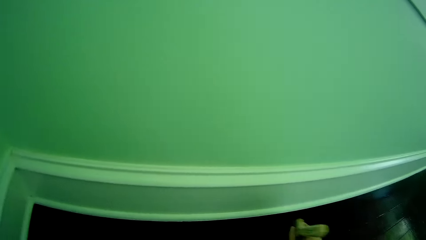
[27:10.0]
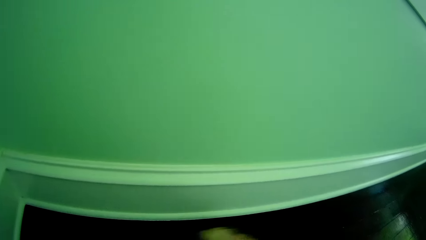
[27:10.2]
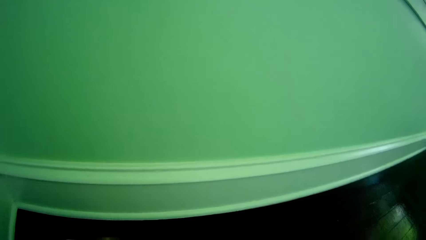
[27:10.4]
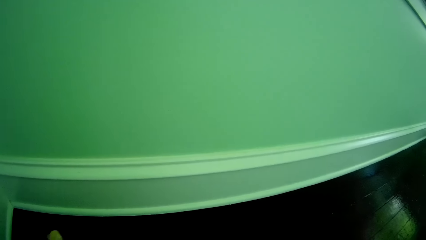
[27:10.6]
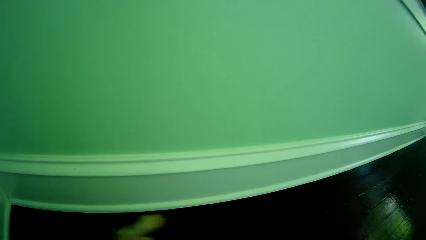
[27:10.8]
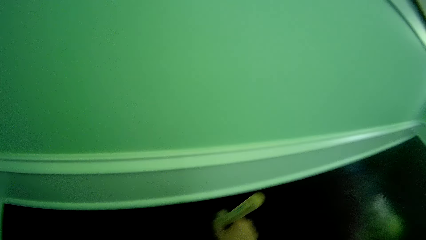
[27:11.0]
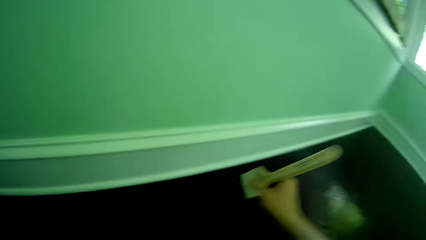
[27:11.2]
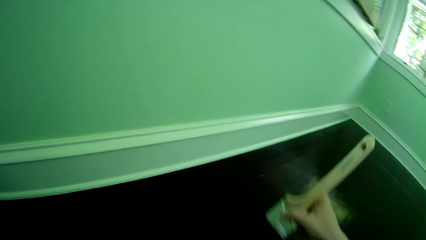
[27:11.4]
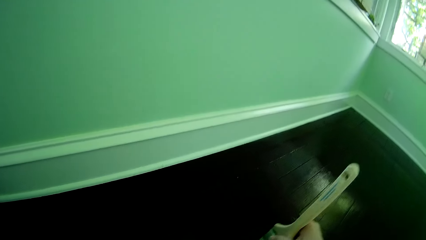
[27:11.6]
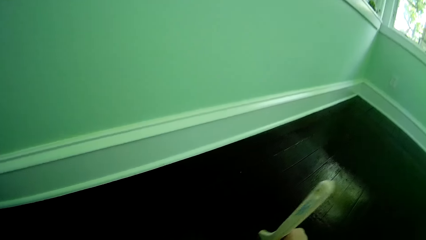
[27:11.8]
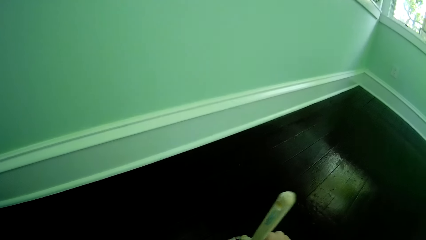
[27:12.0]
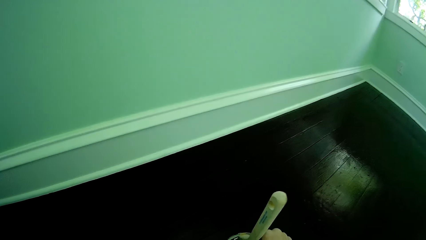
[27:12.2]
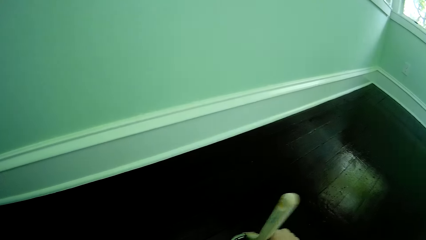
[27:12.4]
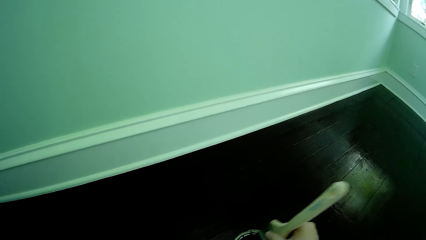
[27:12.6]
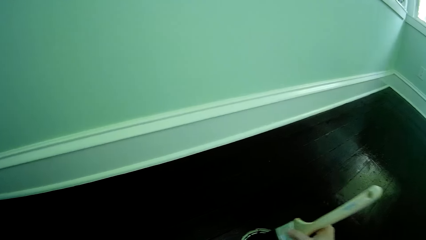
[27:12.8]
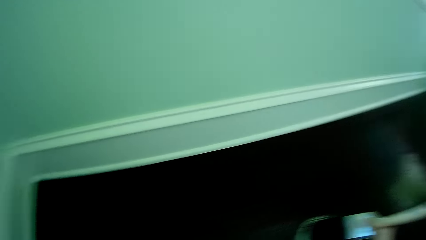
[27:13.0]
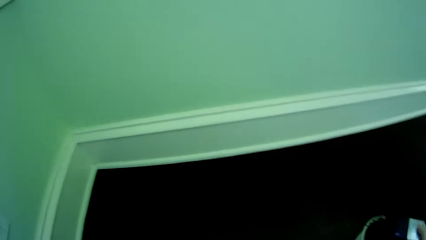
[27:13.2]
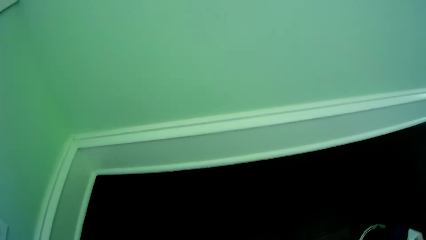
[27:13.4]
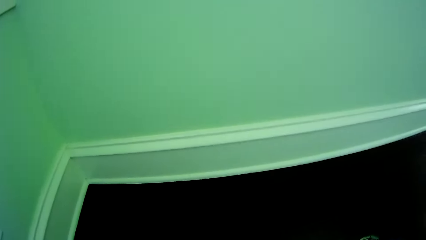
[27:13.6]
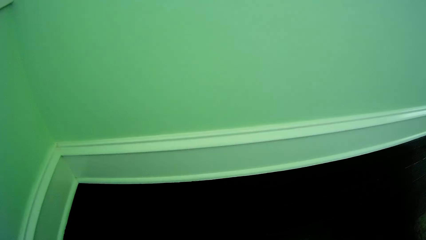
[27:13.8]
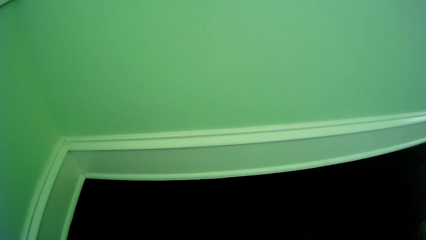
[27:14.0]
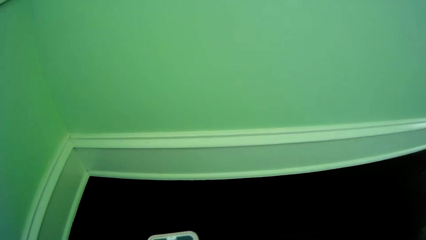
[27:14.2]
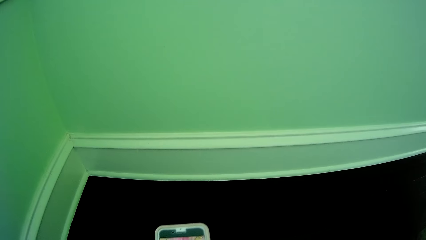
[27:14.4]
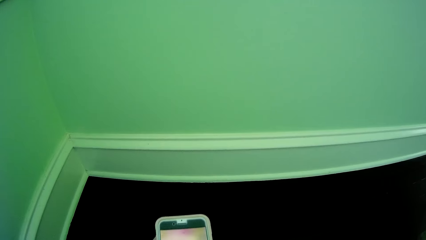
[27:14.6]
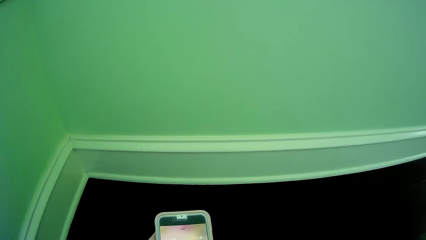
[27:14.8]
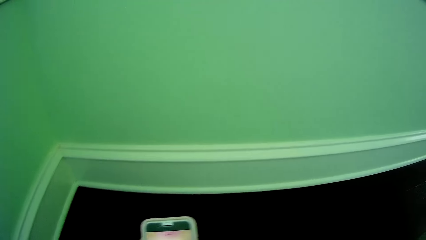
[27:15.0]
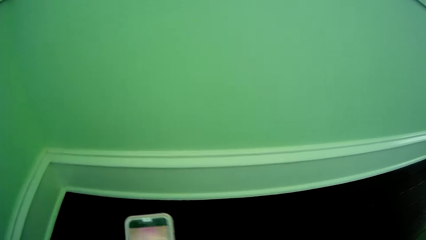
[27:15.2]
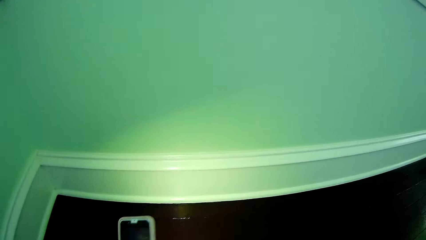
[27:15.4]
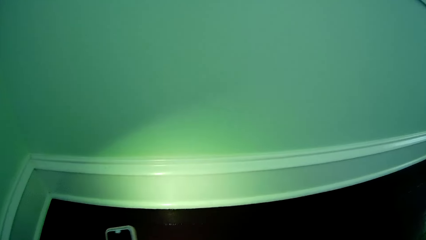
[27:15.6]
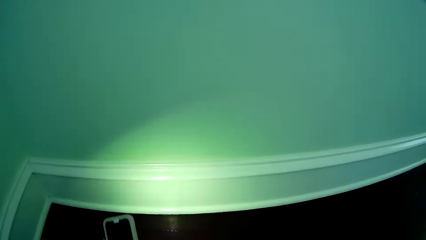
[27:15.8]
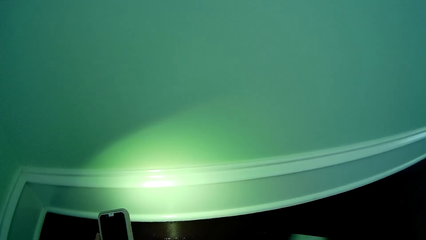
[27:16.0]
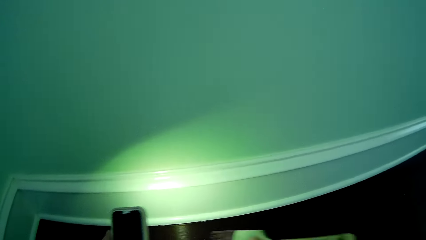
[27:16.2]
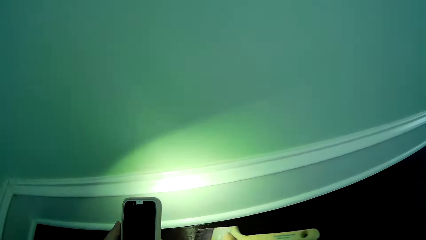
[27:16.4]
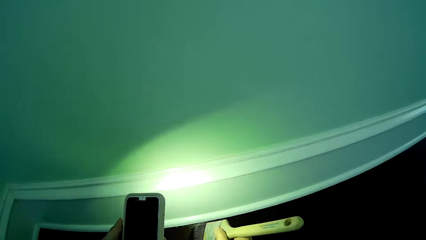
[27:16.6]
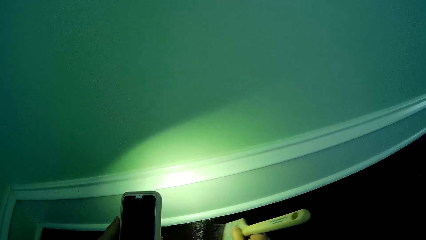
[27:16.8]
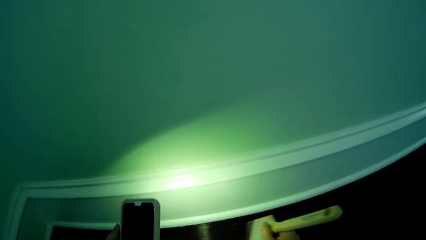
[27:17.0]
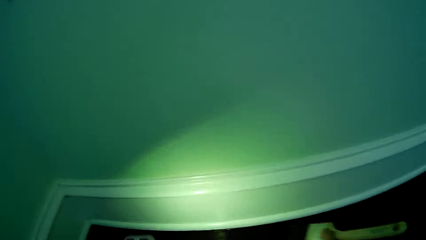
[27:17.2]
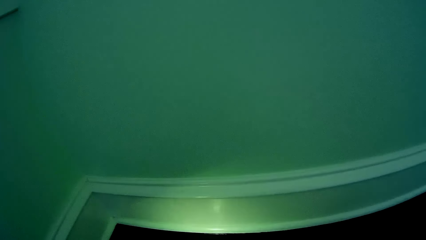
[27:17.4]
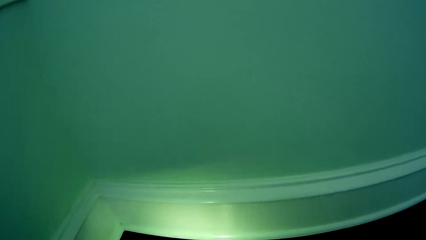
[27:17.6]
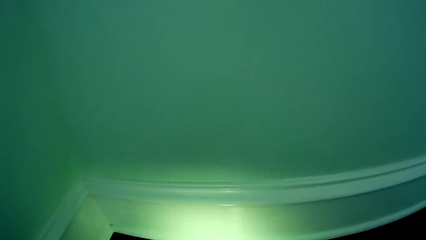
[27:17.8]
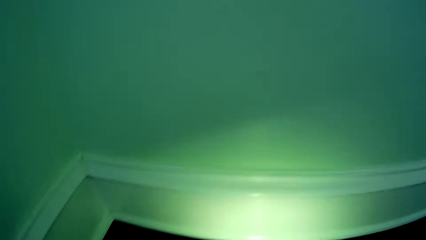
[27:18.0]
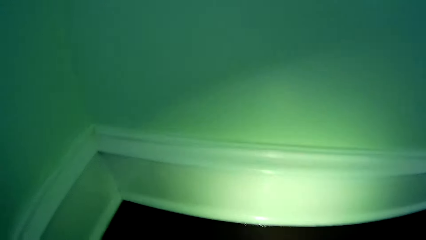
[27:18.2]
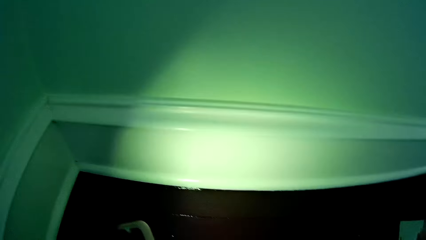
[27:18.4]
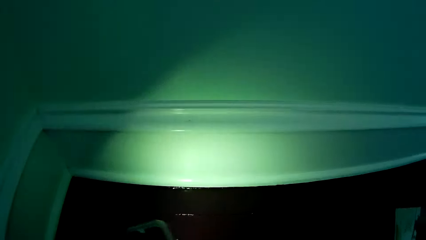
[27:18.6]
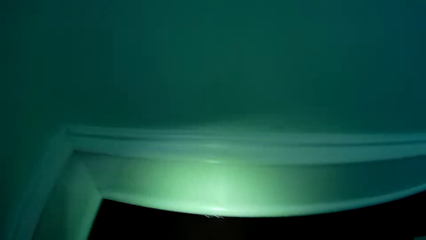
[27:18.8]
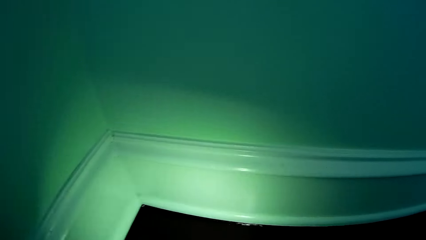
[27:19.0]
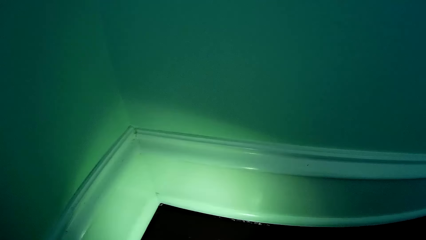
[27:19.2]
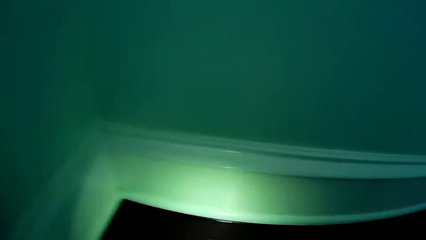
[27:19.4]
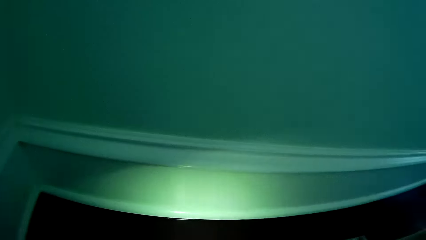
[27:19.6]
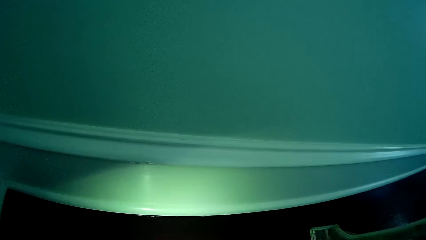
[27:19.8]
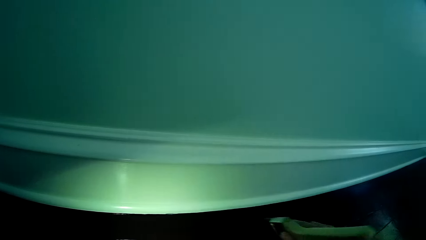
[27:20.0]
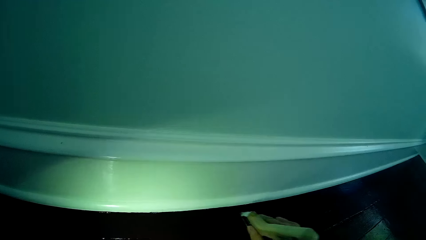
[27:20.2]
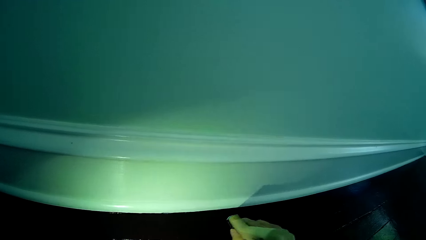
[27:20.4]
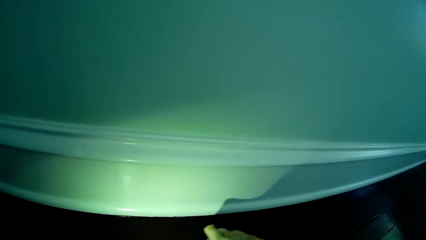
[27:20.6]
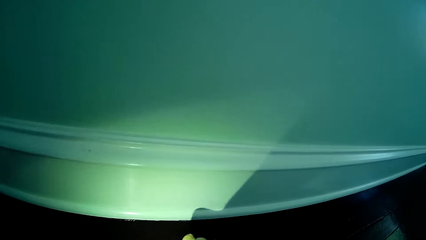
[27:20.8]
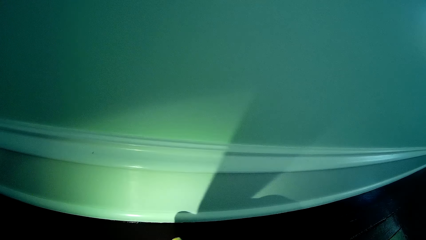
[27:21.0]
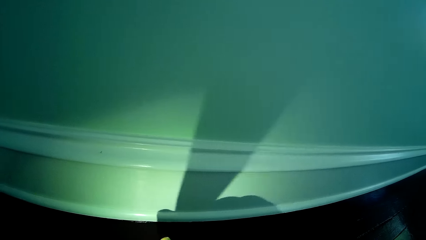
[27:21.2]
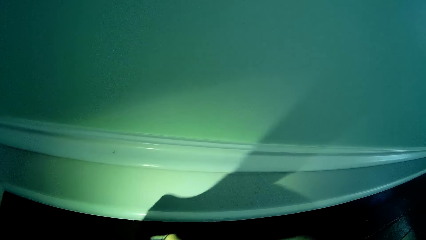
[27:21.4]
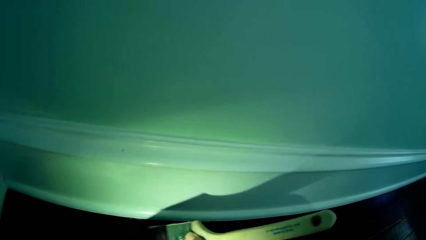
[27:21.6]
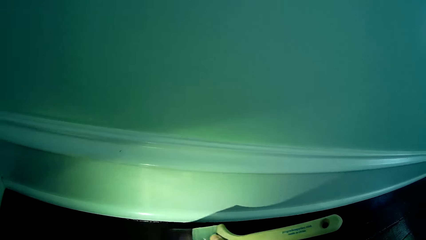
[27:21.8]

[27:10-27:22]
The camera wearer dips the brush into the bucket of paint on the floor with her right hand. They turn on the torchlight of the phone with her left hand. They switch on a phone touch light with his left hand. They paint the floor with the brush in his right hand.

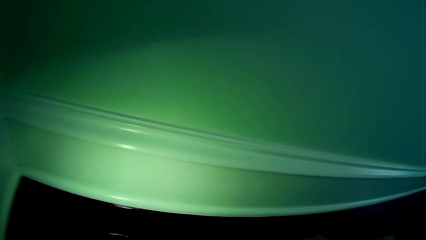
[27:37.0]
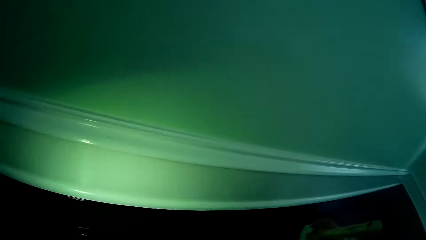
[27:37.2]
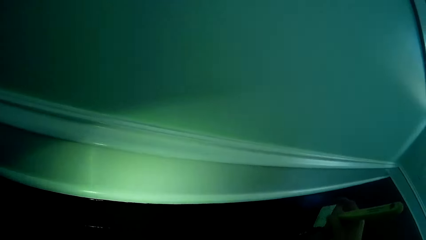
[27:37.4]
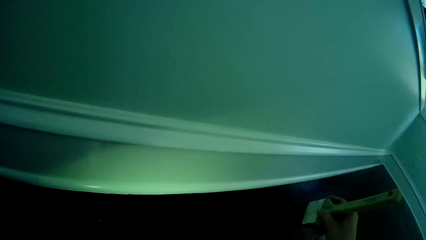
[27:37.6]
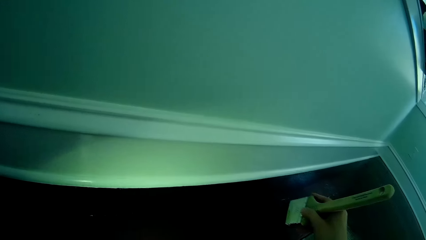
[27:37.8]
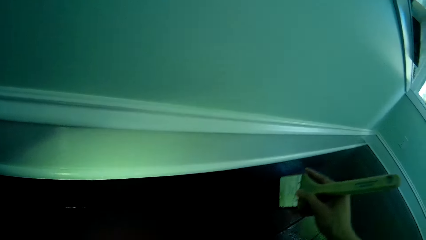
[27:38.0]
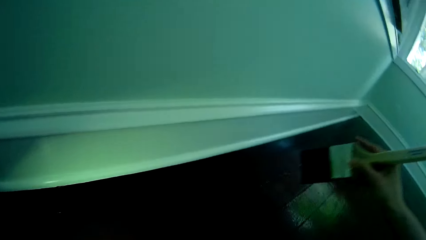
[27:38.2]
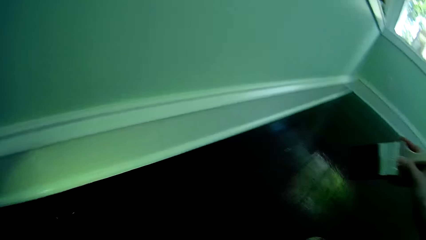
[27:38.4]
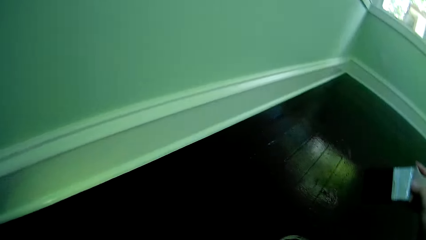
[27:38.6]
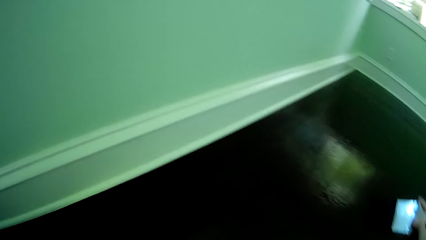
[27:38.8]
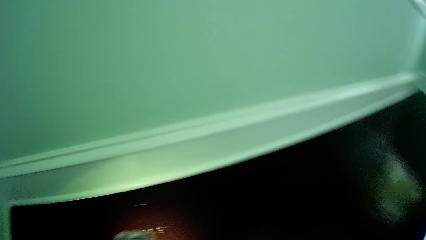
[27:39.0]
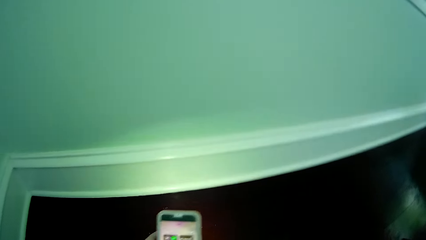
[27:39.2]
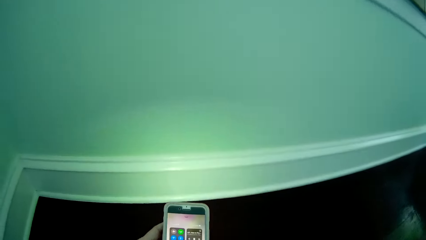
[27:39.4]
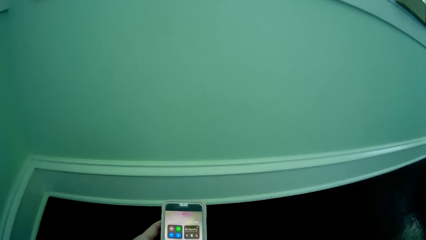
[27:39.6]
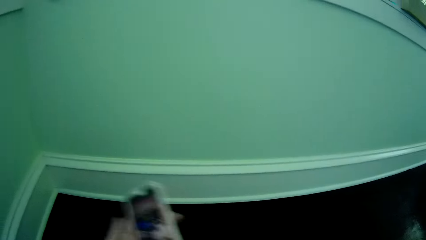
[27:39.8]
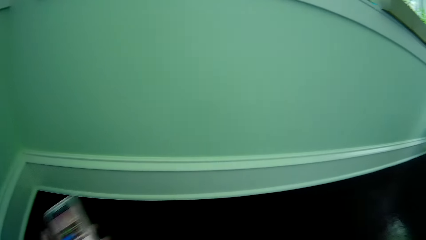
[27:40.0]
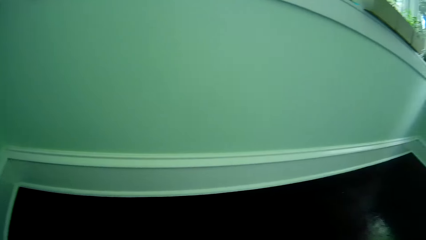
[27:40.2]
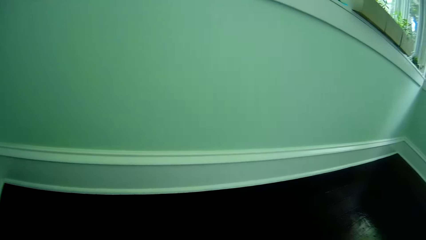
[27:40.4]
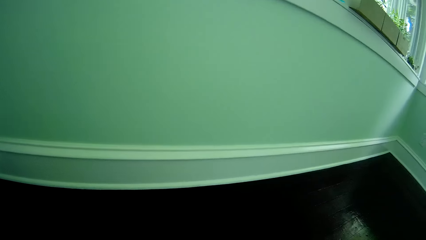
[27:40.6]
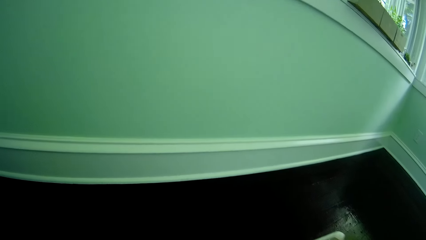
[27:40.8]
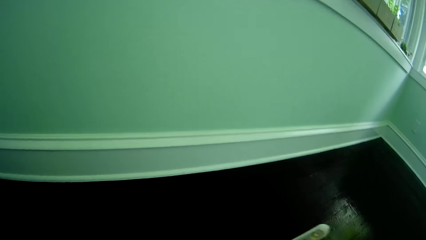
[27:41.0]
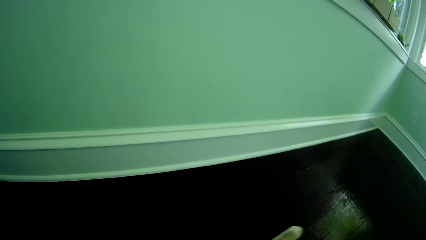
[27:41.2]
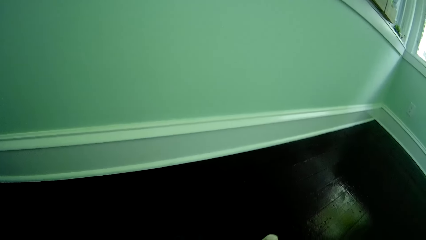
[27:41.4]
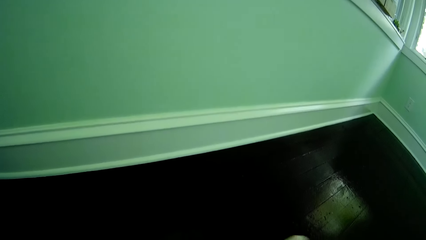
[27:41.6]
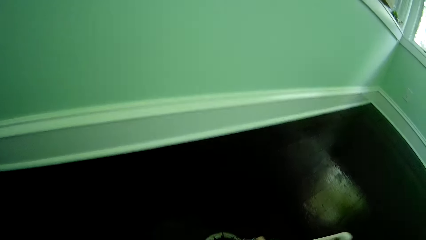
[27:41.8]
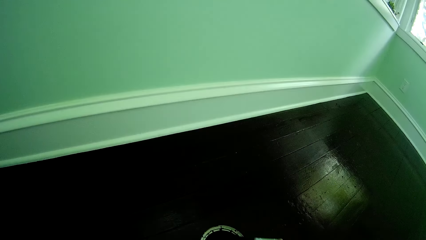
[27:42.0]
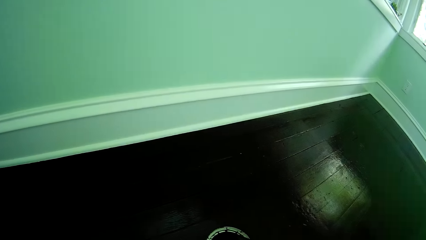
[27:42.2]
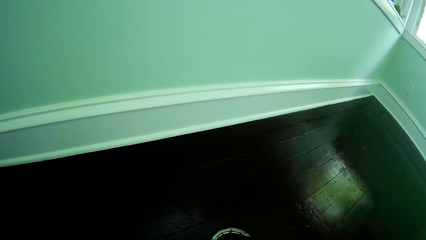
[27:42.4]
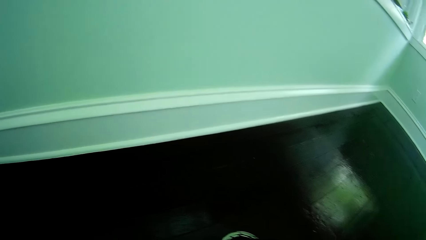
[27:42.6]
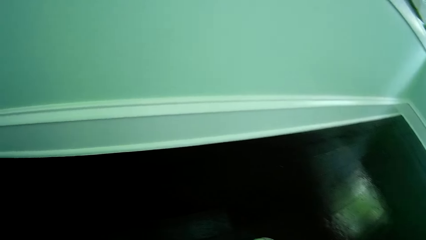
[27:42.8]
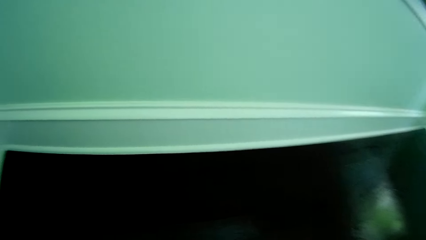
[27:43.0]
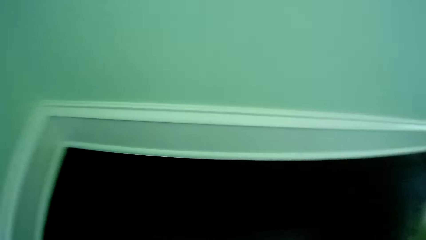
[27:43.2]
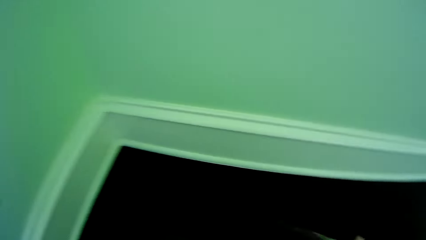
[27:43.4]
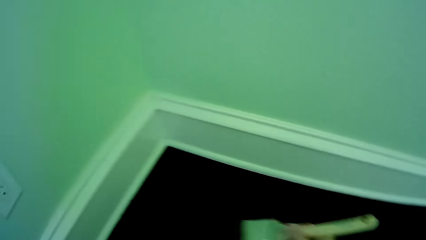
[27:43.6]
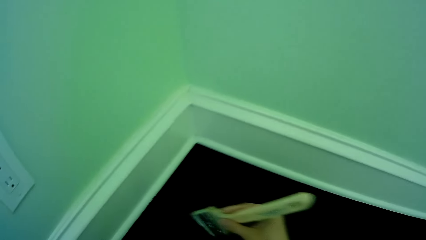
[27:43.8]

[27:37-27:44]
The camera wearer dials the phone. He switches off the phone touch with his left hand. He dips the brush in the paint.
